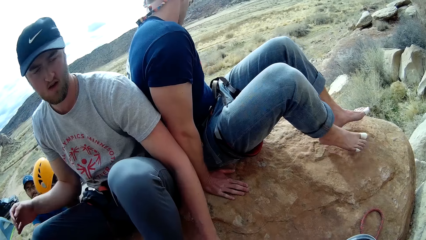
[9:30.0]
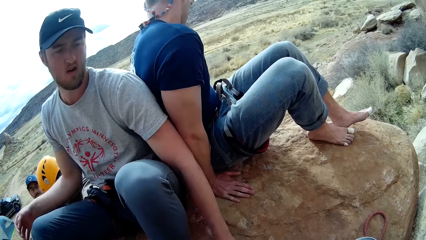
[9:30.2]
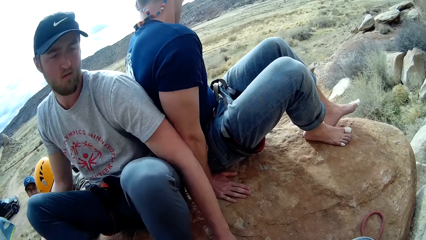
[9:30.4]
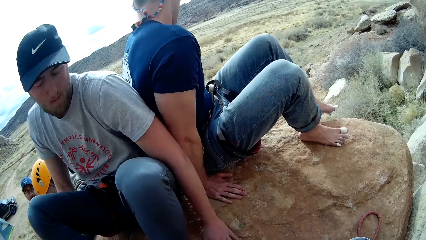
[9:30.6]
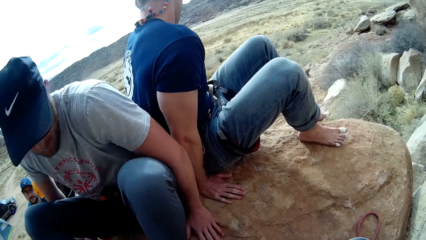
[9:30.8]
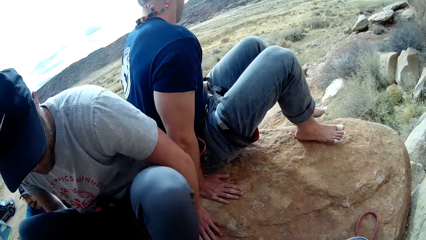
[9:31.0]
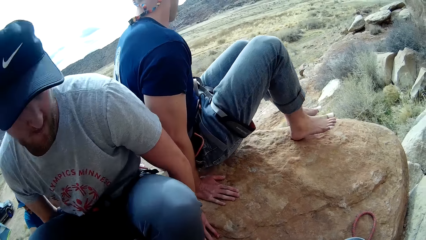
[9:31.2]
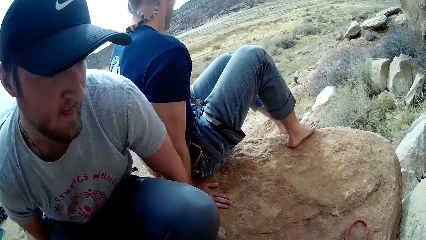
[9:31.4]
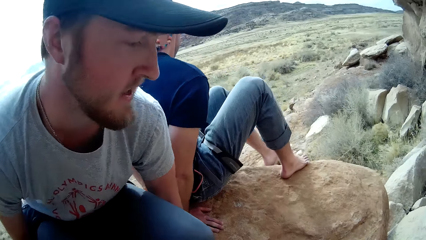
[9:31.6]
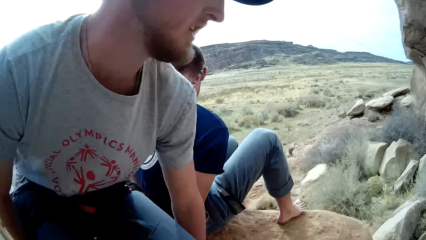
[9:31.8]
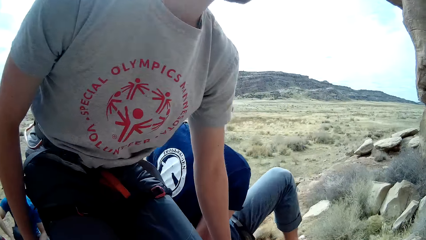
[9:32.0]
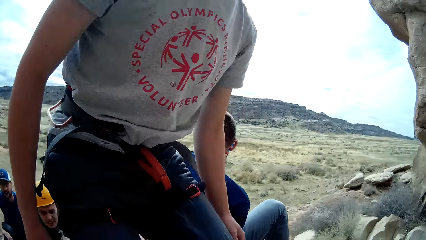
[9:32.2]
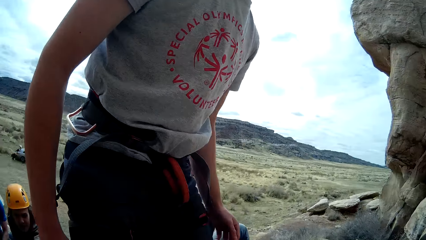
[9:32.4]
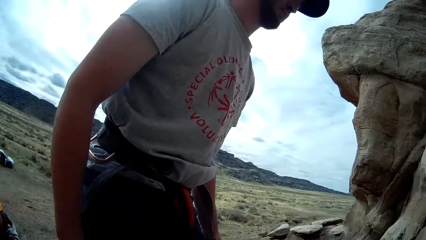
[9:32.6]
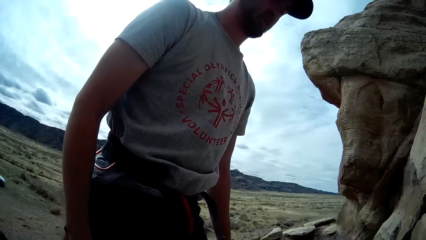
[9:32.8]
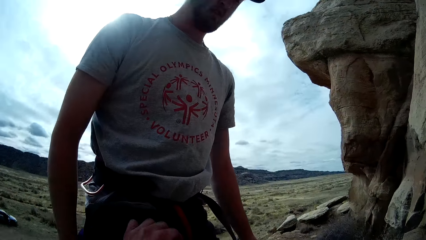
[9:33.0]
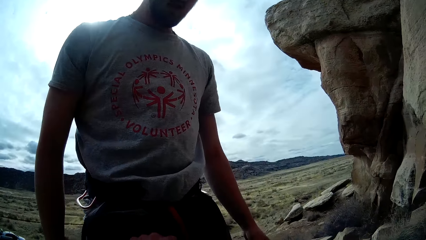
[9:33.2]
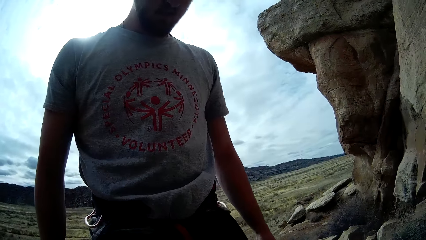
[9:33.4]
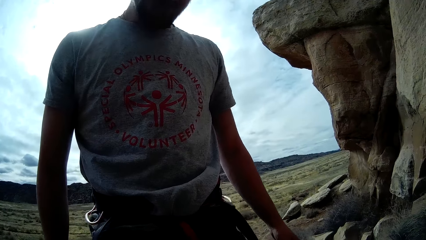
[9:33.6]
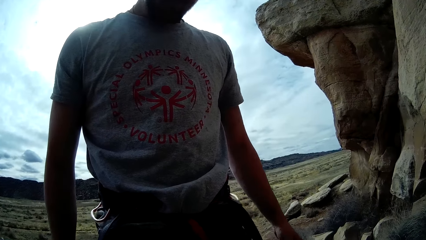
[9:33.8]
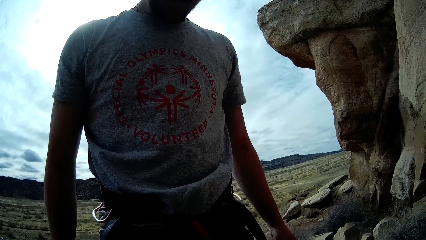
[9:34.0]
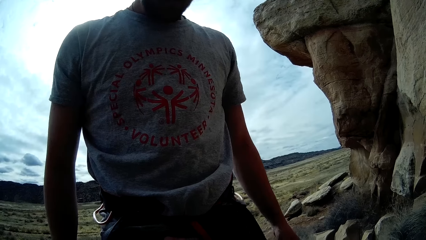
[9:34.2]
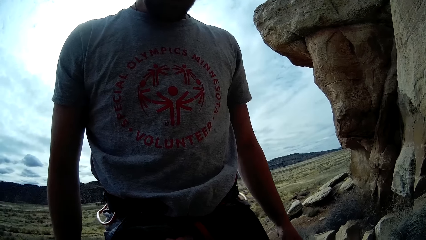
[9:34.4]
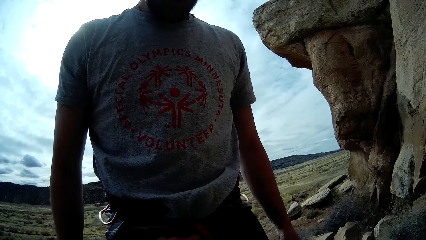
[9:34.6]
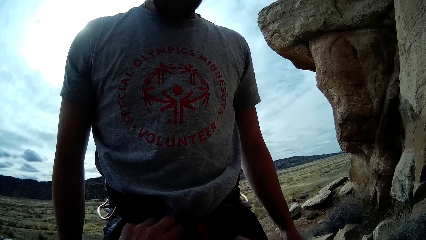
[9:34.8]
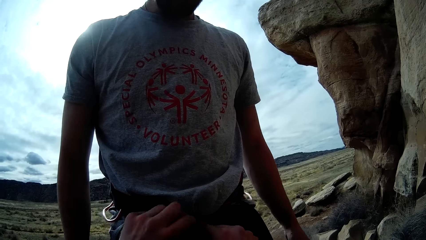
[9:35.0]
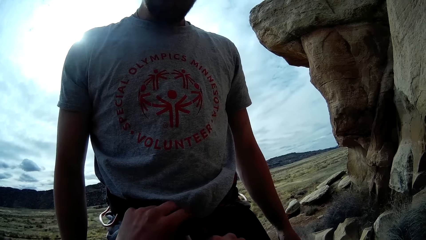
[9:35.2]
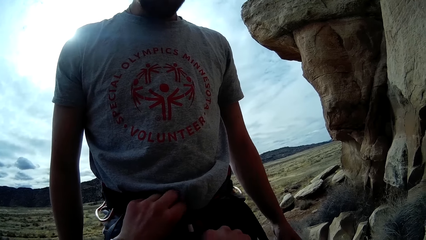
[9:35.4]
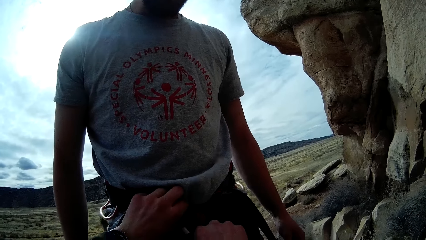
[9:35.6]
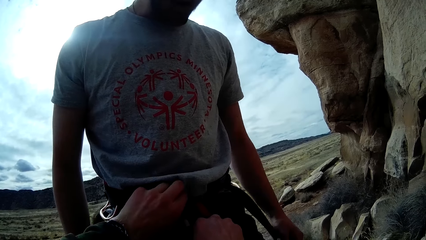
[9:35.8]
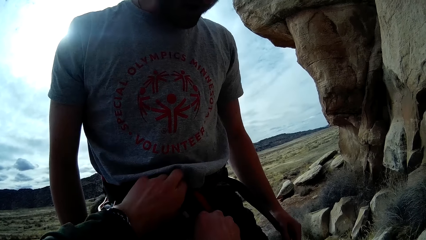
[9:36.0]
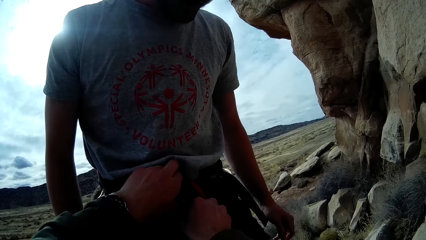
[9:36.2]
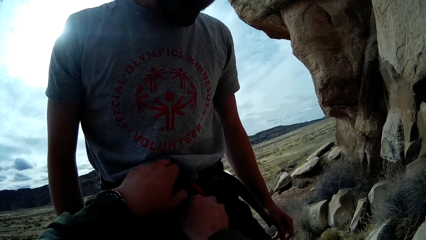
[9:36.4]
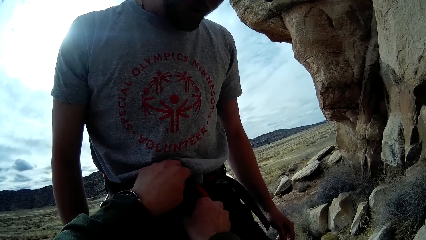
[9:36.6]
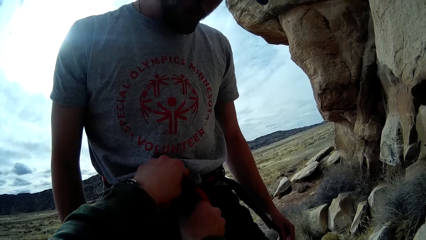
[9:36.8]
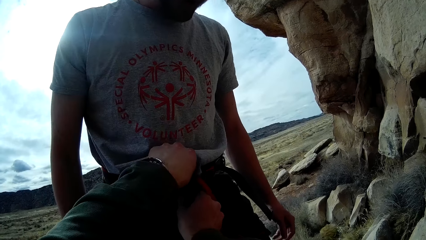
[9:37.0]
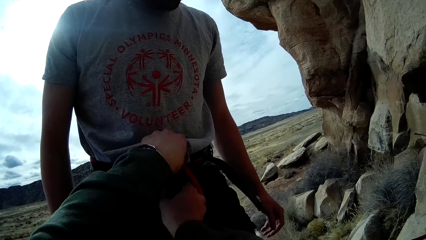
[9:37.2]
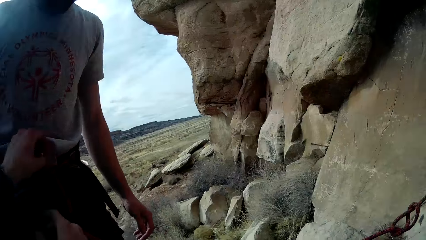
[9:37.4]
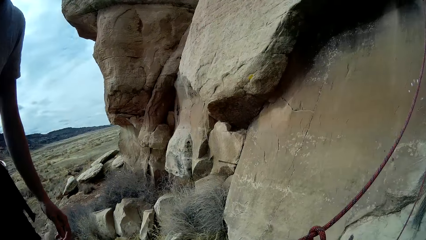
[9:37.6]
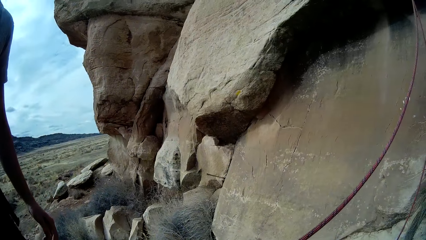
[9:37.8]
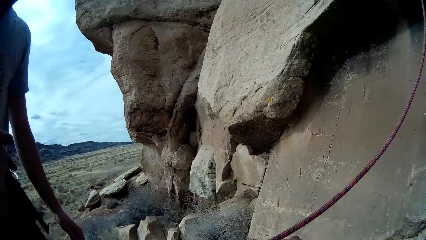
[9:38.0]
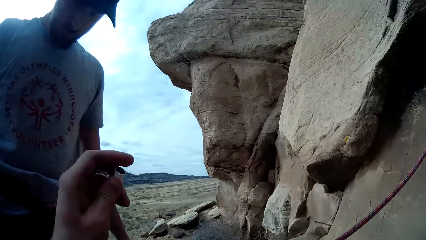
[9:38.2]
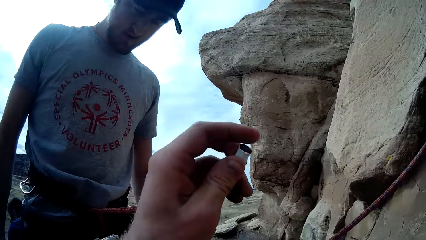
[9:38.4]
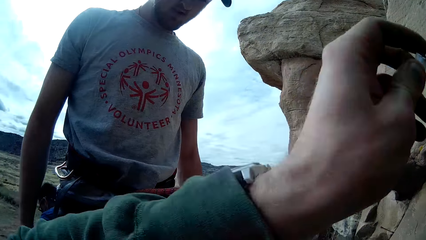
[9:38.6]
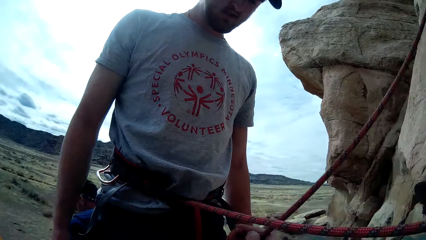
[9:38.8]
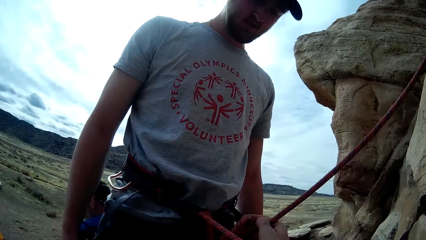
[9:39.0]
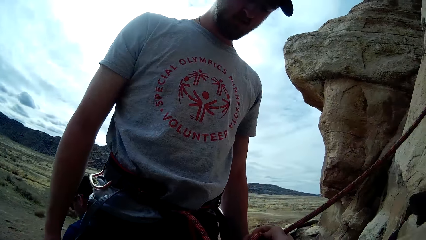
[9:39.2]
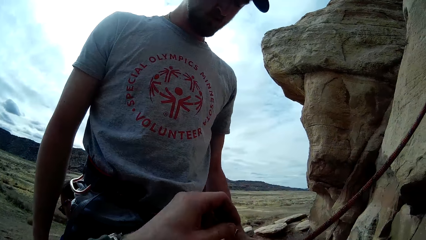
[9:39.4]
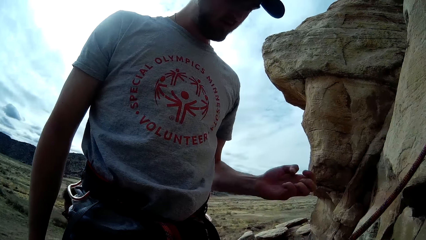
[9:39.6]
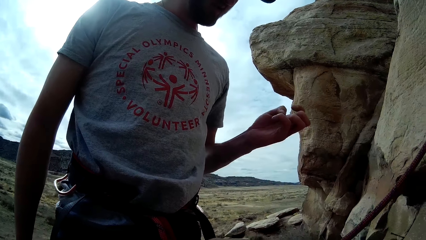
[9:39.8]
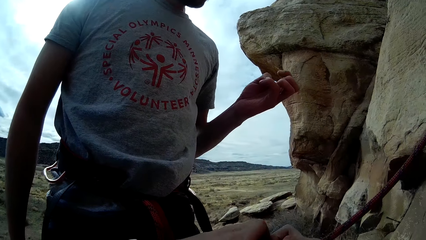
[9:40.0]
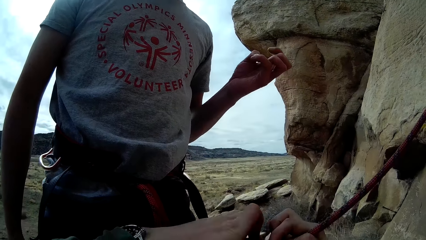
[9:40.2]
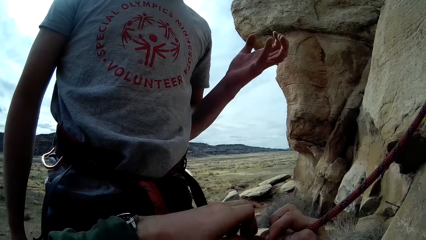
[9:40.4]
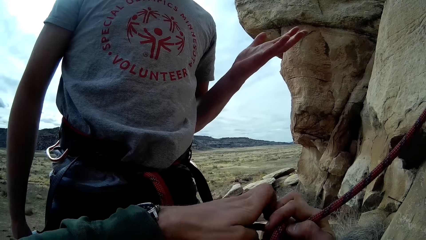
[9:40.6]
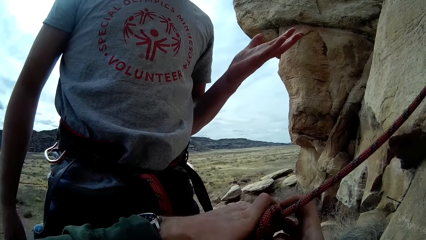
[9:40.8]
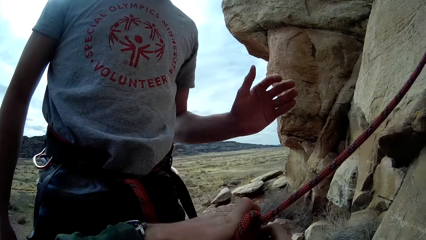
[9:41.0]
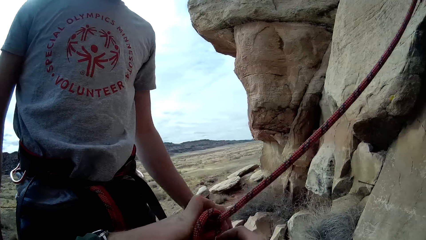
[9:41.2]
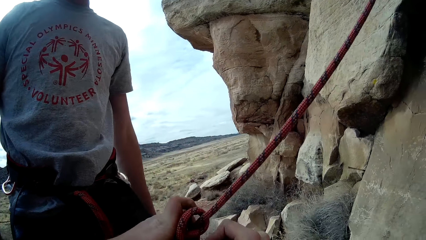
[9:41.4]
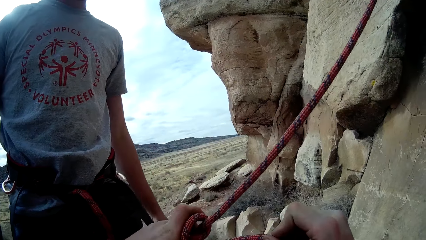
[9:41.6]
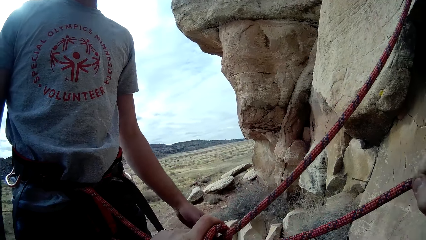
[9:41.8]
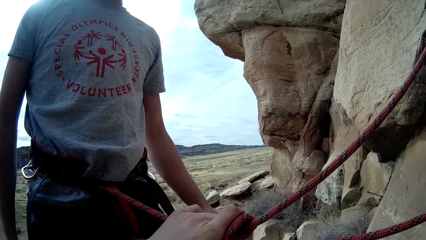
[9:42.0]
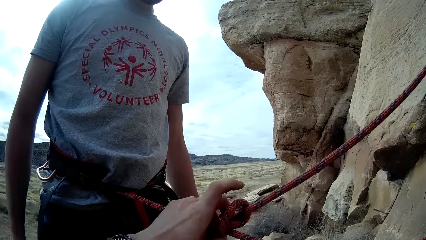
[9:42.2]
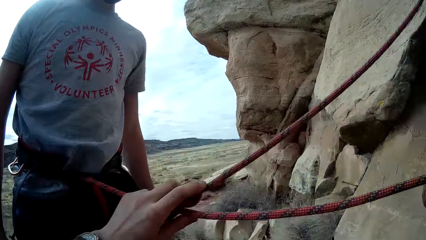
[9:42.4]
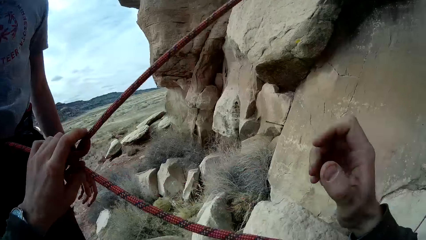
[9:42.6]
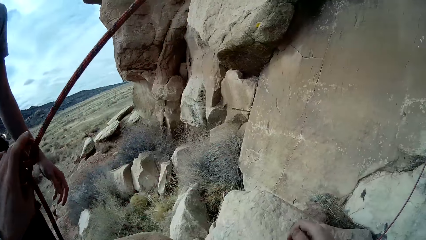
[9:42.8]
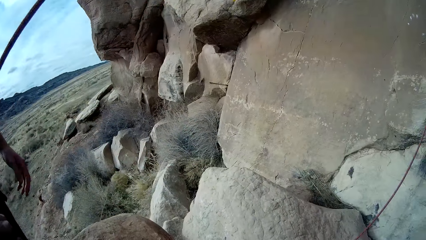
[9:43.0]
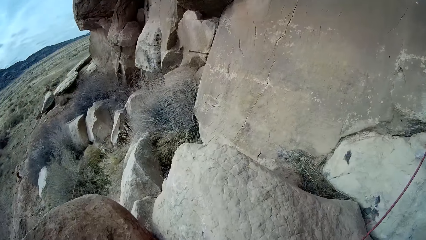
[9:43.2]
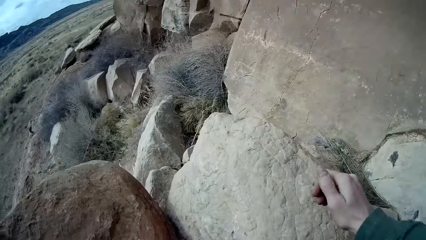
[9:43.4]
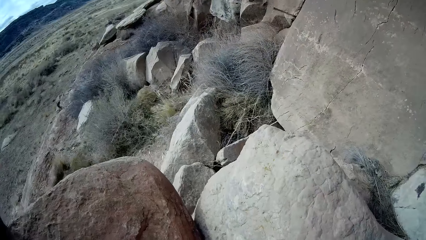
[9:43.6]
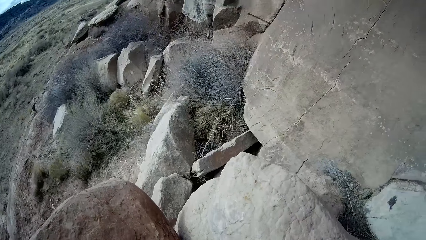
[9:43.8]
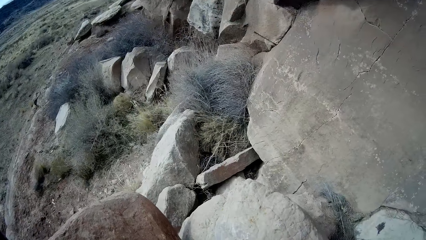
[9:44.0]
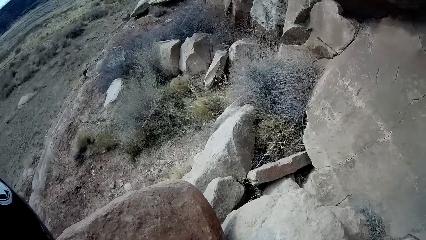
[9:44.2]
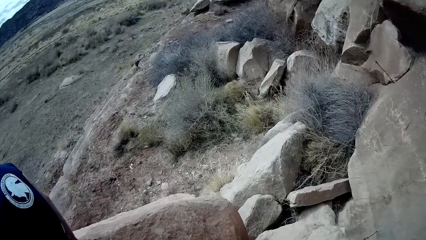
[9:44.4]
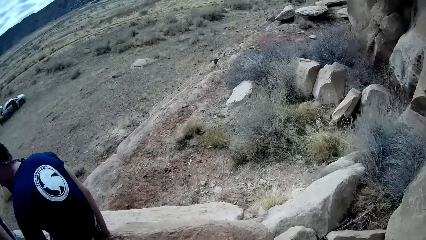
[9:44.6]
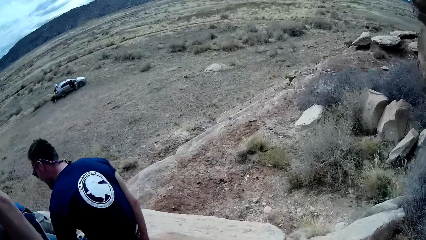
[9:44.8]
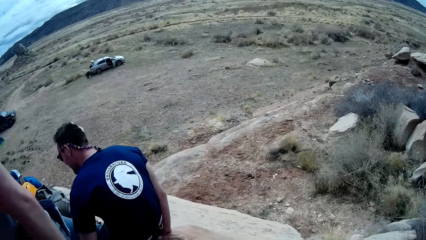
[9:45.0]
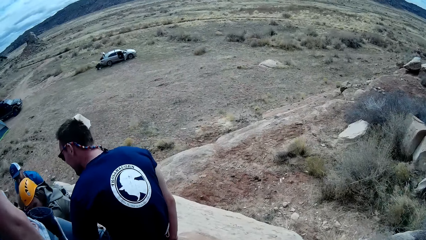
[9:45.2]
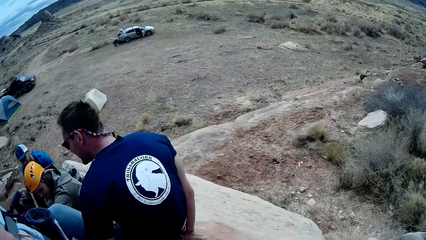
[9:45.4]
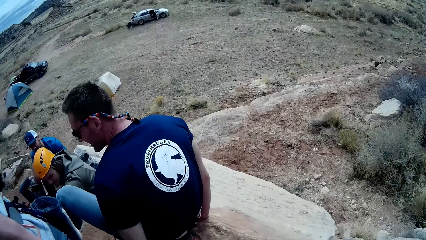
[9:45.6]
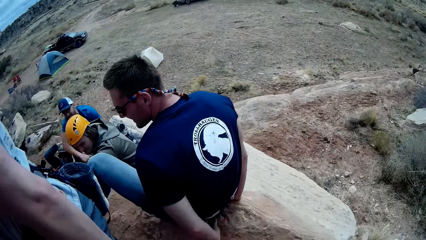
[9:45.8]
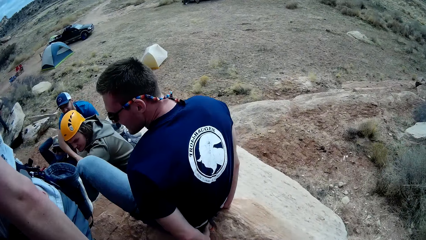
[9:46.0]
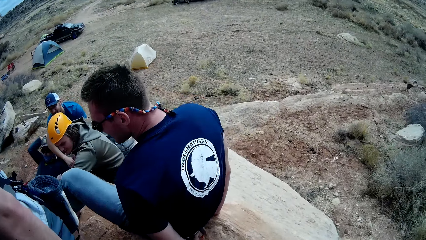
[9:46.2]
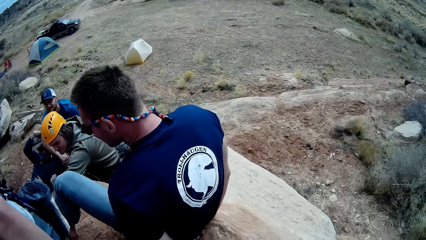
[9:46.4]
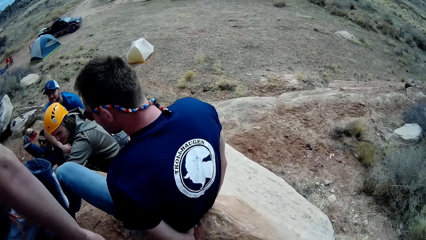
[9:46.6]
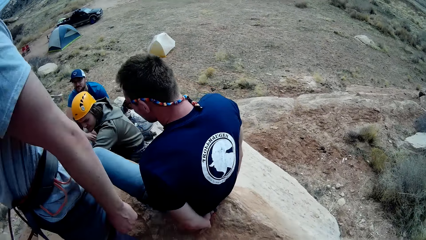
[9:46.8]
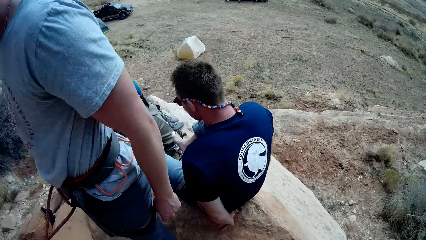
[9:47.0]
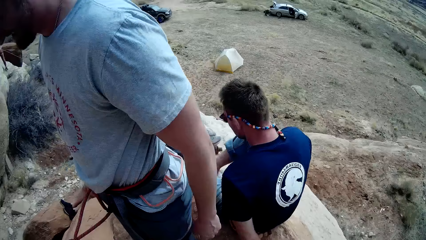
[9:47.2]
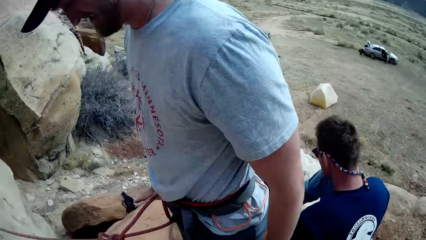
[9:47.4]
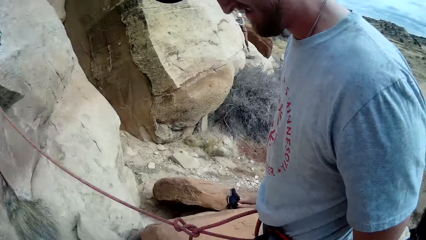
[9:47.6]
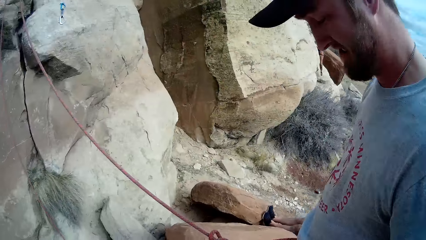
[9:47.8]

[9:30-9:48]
A man lifts a hand. Another man moves to the other side. The first man stands up. The camera wearer adjusts a belt on the first man. He raises his left hand. The first man lifts a hand and lowers the hand. The camera wearer adjusts the rope with both hands. Another man removes his cap.
